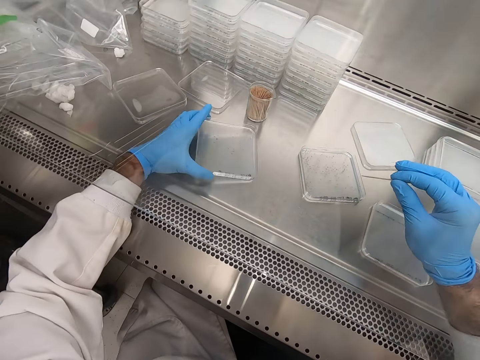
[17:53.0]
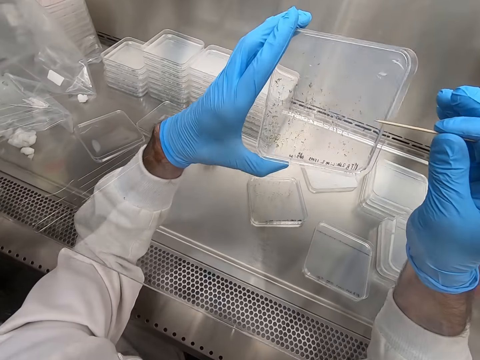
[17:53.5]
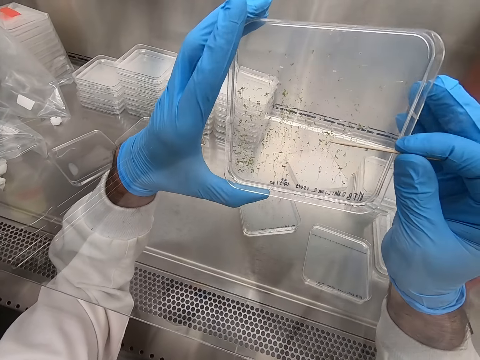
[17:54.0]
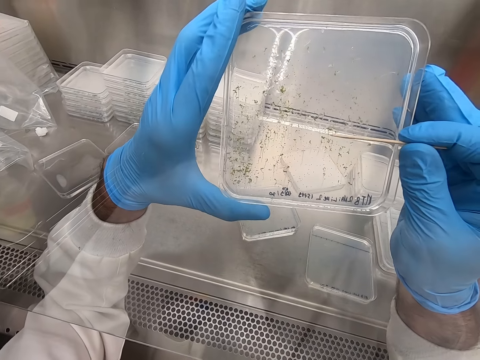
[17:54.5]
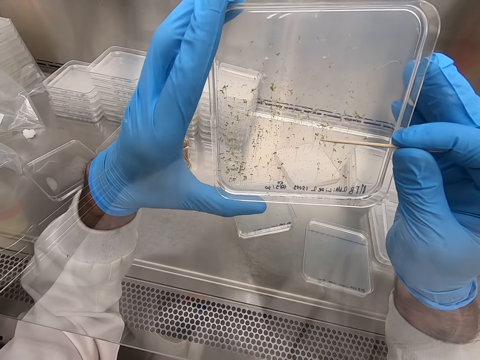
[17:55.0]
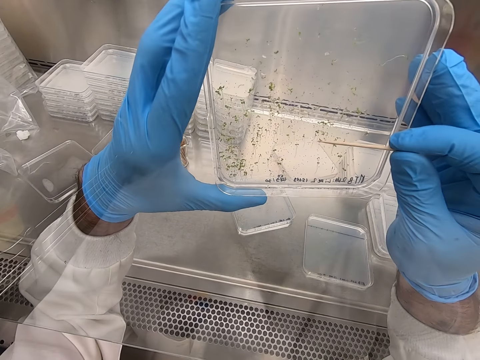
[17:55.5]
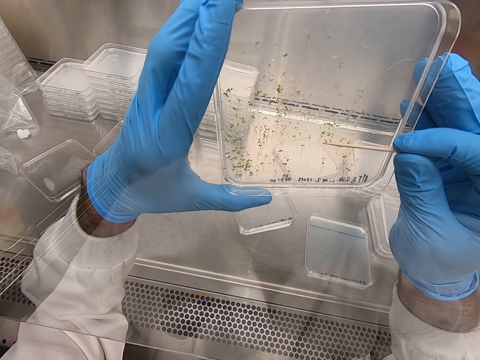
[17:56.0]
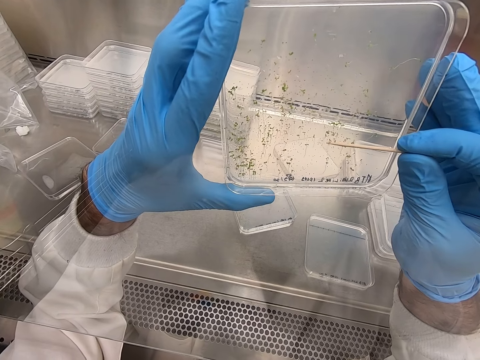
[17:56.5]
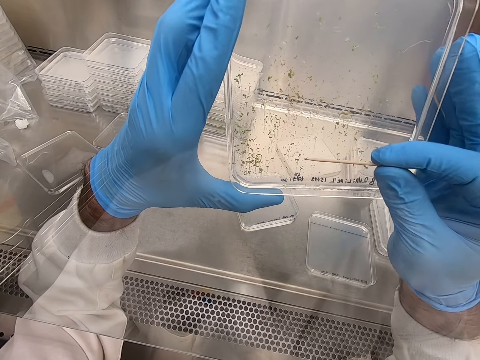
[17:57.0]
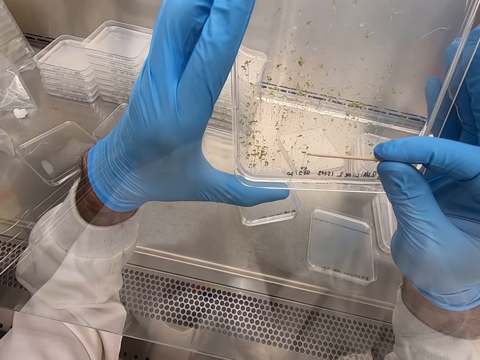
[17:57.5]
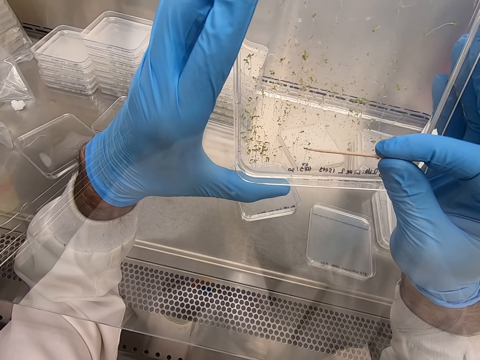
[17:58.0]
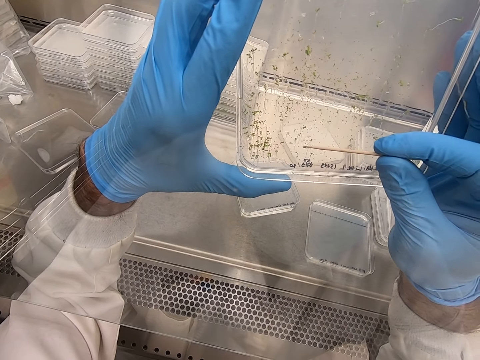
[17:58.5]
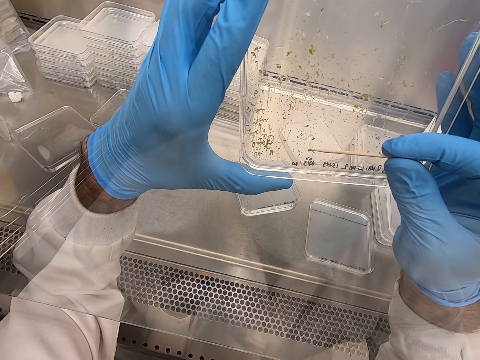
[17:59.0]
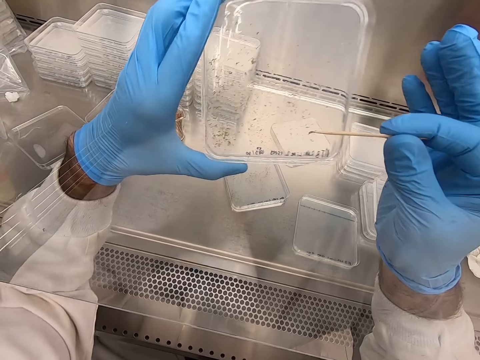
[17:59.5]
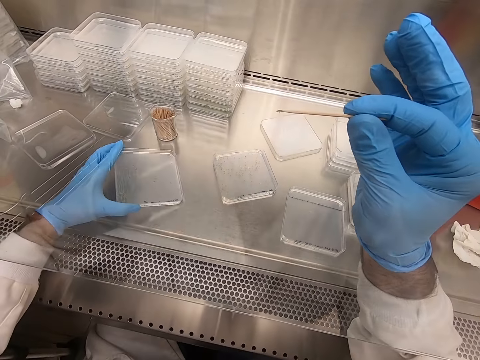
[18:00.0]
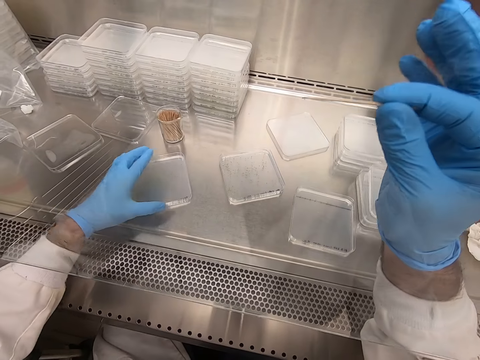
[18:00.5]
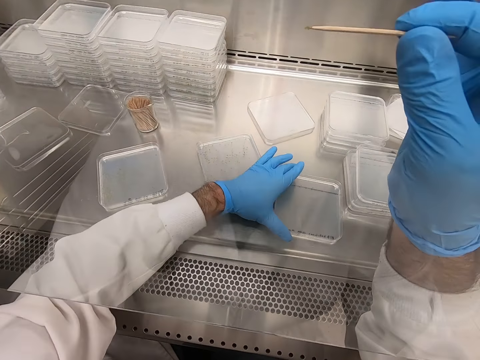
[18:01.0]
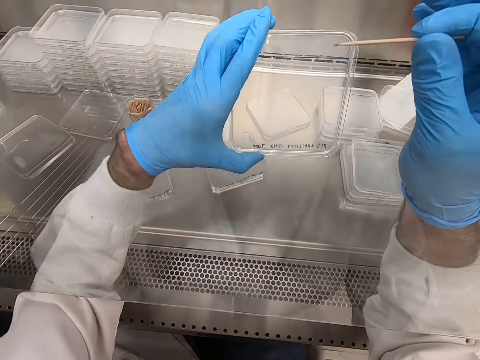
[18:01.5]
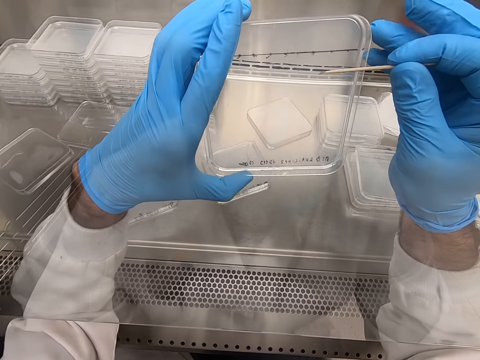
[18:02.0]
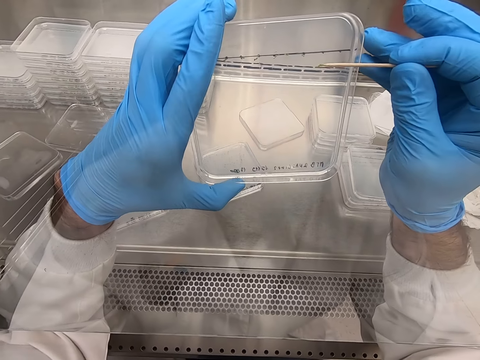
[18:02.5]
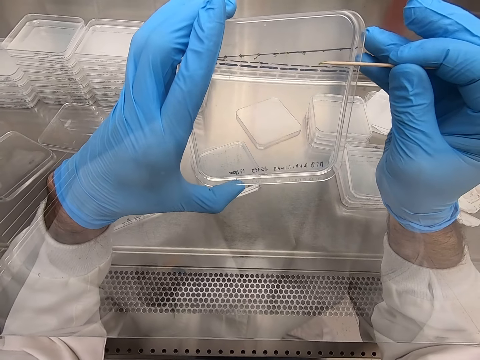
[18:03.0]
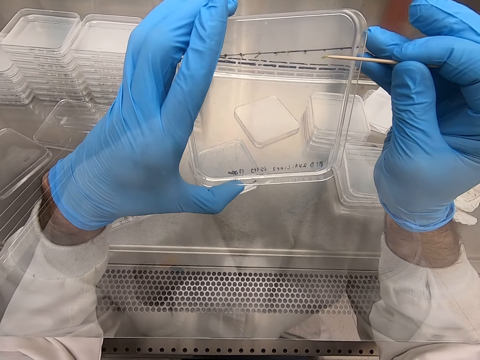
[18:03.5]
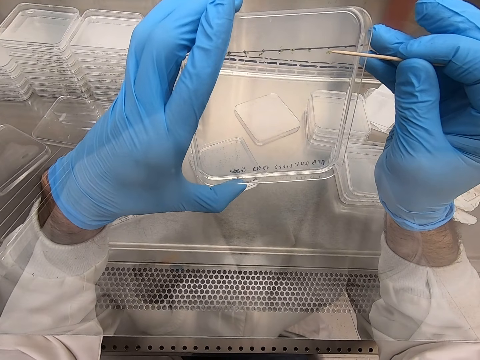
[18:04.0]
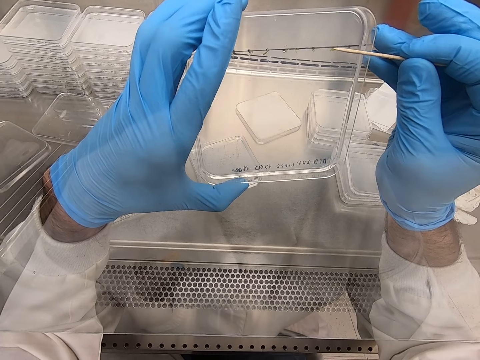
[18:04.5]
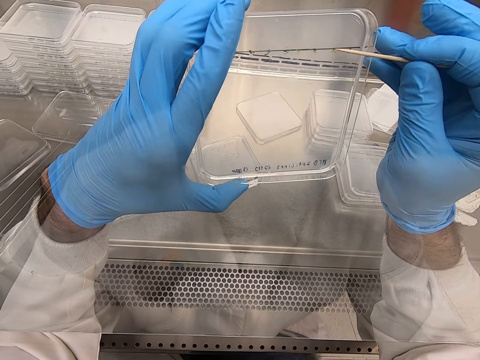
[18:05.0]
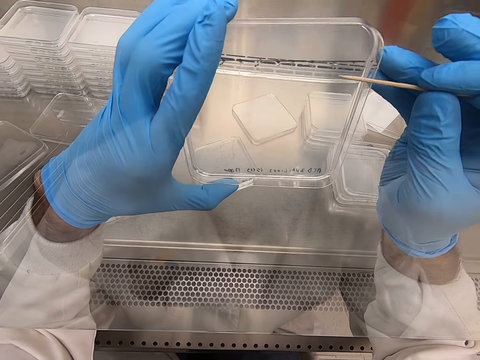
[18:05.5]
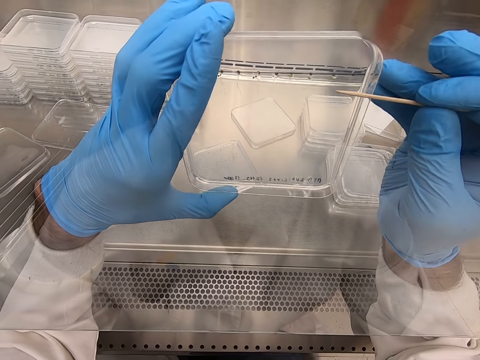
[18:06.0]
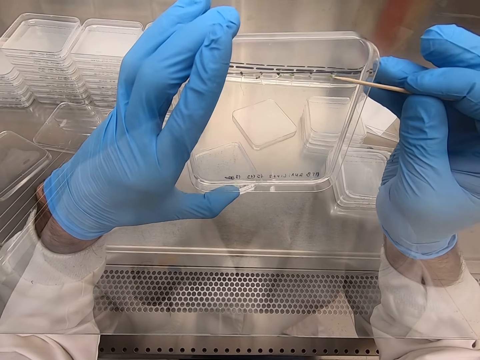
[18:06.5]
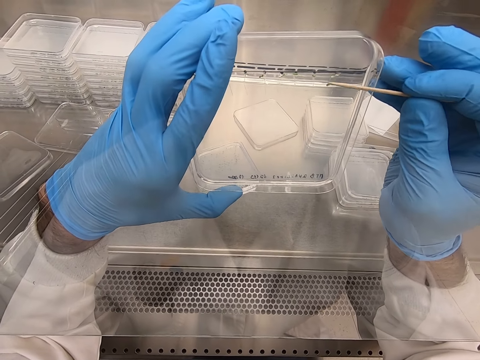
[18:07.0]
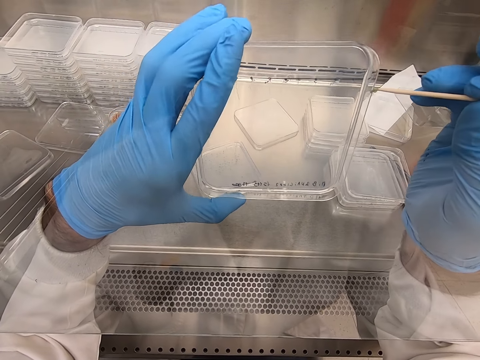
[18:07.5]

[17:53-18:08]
The camera wearer picks up a plastic flat tin or acrylic sheet. They remove particles from the acrylic sheet. They pick up something with a toothpick. They place the plastic flat tin on the steel bench. They pick up the plastic flat tin. They pick particles from the acrylic sheet. They put something on the plastic flat tin.

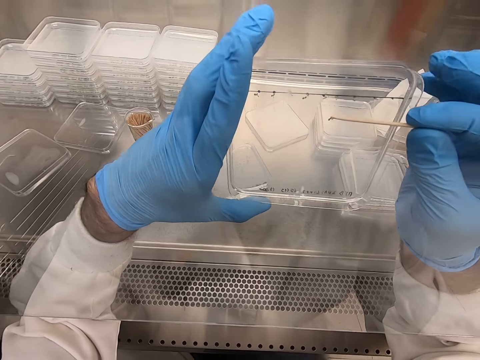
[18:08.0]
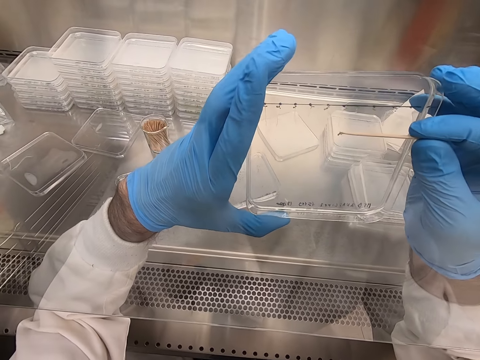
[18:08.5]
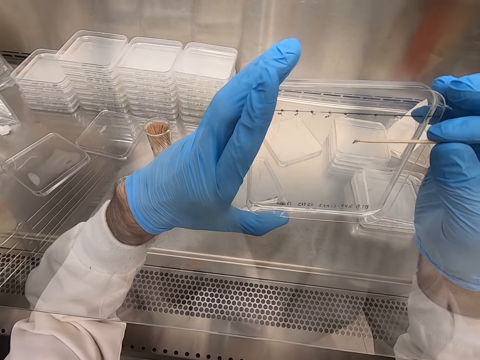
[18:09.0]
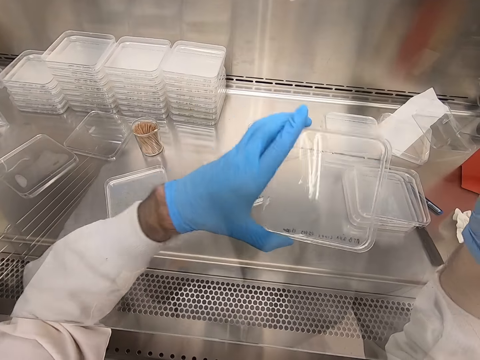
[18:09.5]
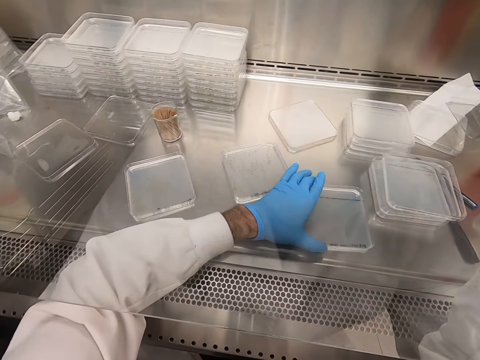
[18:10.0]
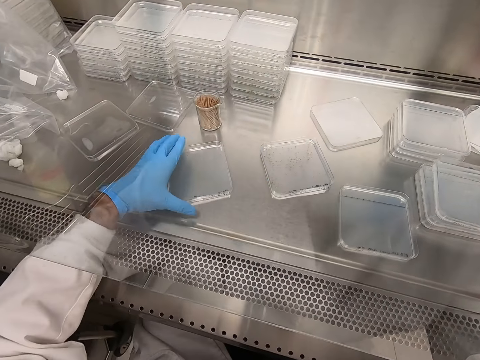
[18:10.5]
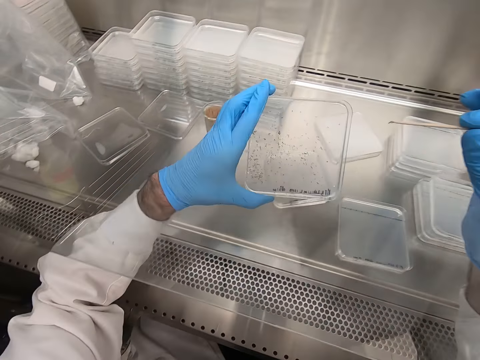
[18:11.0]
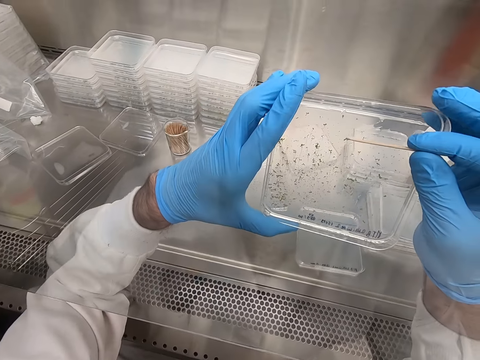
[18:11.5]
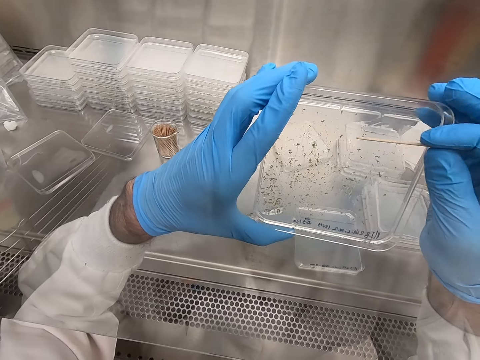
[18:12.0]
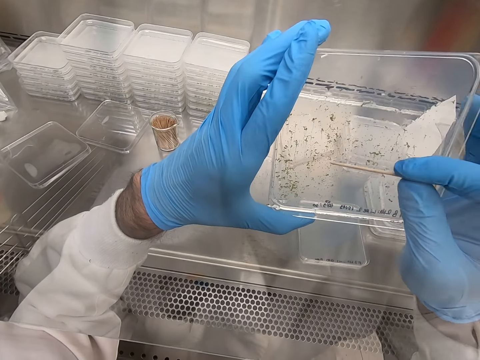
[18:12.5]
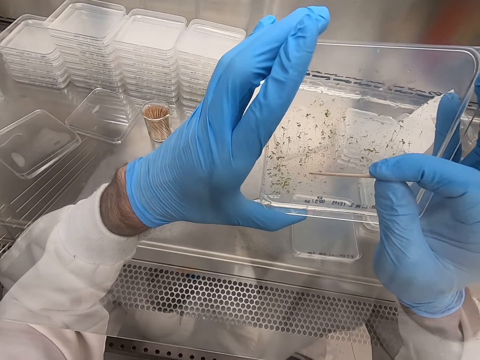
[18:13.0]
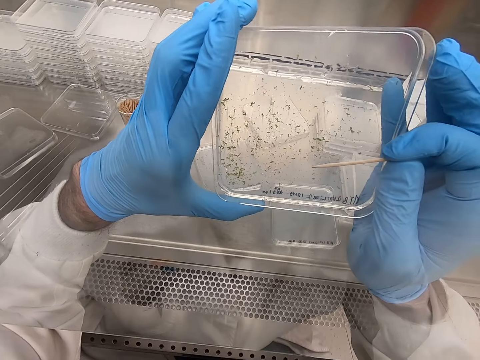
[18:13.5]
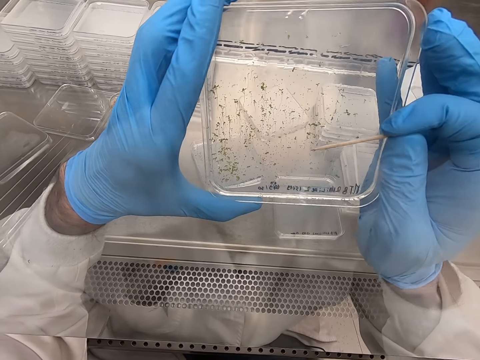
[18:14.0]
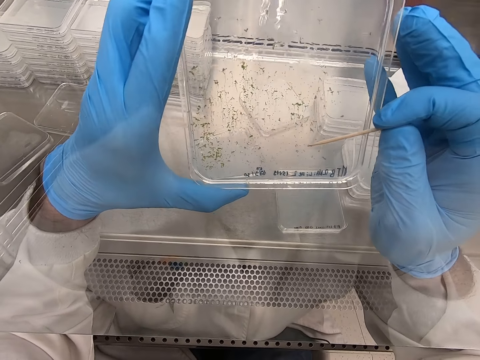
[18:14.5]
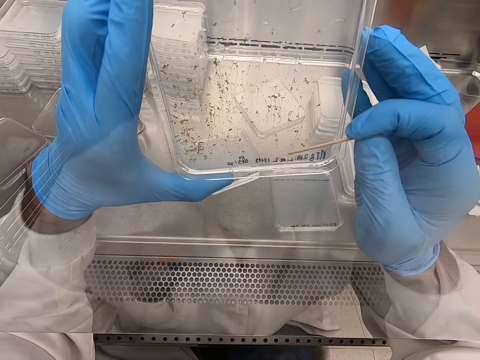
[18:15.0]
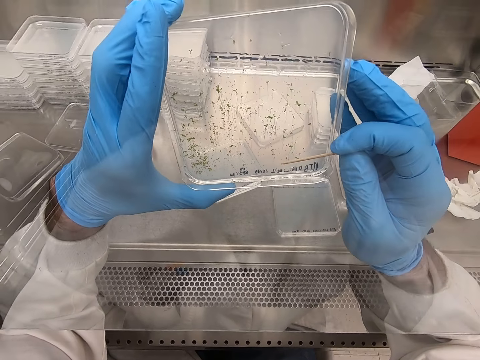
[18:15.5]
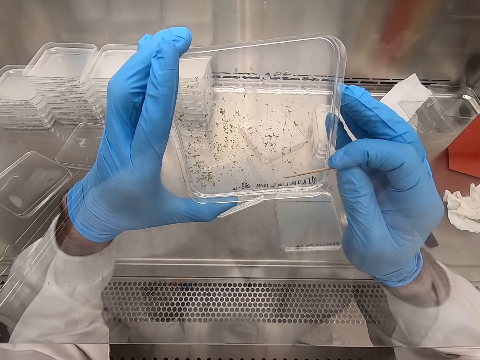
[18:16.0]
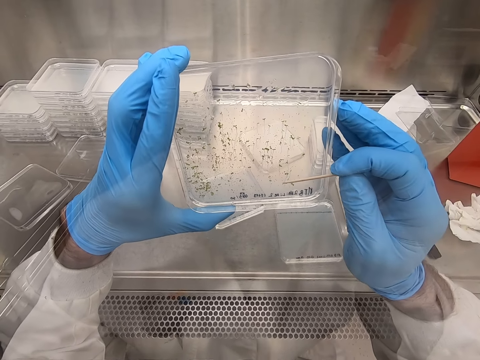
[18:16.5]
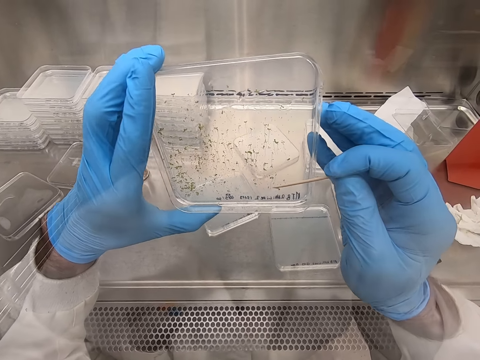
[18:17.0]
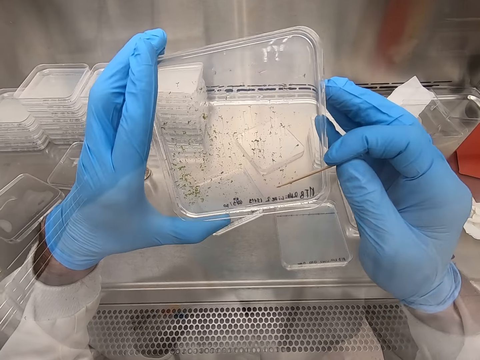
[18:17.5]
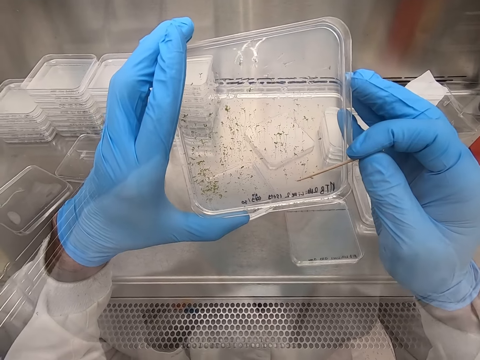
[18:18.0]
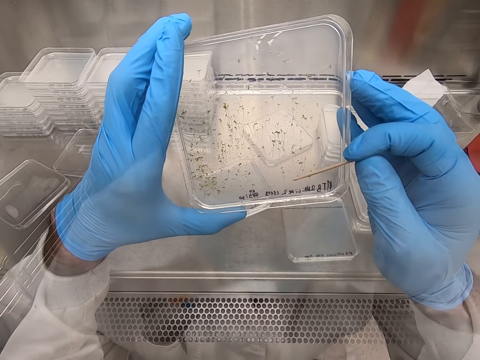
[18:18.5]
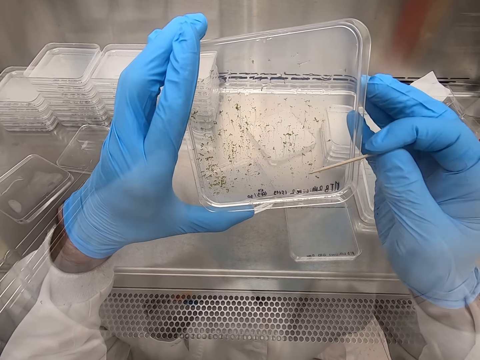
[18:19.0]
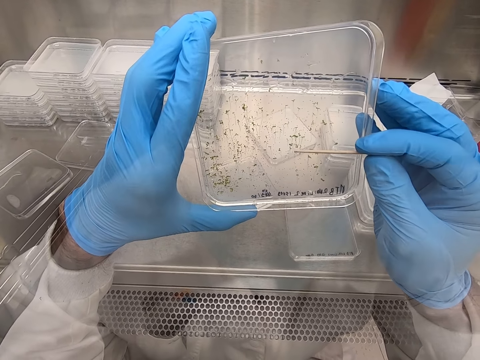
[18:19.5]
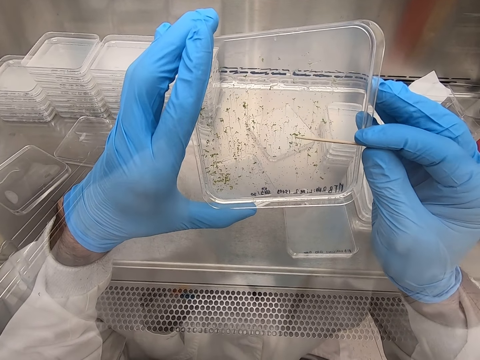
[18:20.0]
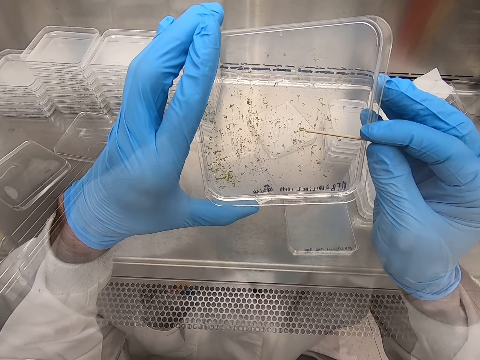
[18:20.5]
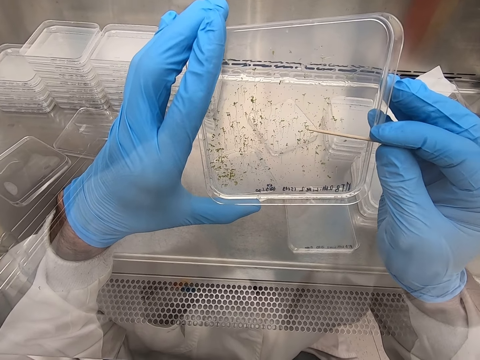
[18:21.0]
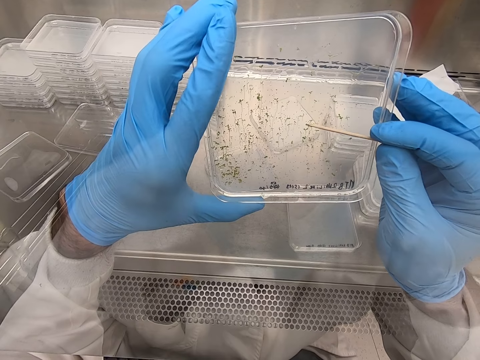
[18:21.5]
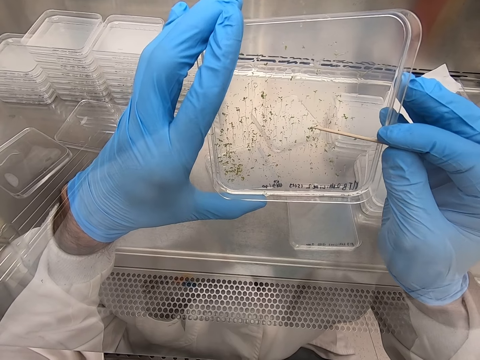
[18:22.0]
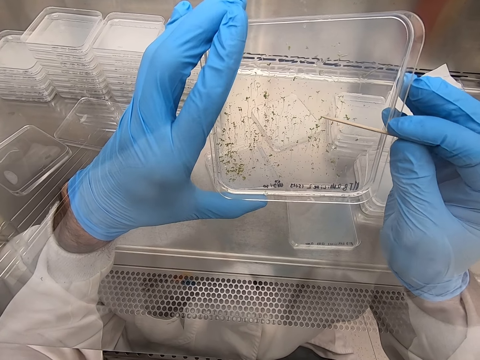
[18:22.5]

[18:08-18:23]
The camera wearer places the plastic flat tin or acrylic sheet on the steel bench. They pick up the plastic flat tin. They pick particles from the acrylic sheet. They put something on the plastic flat tin. They move tiny things on a plate.
